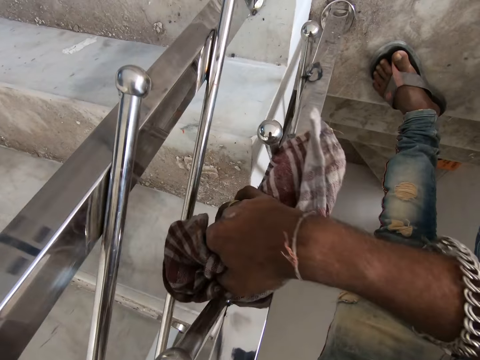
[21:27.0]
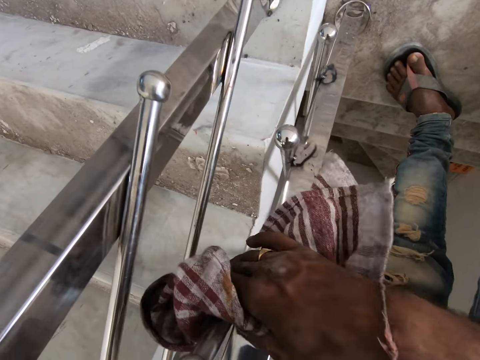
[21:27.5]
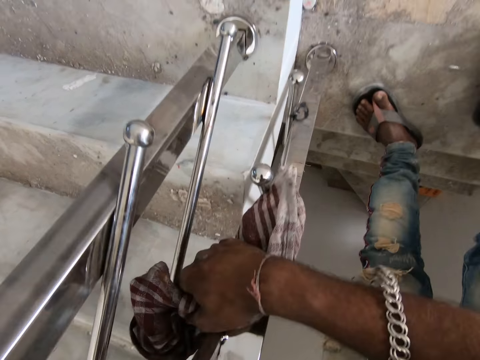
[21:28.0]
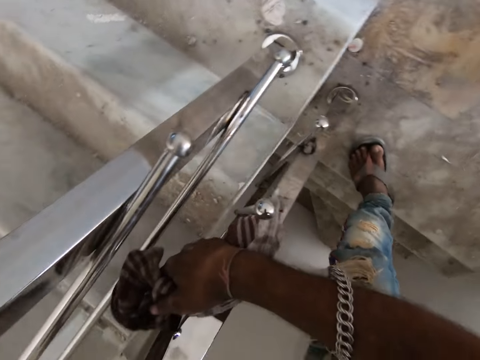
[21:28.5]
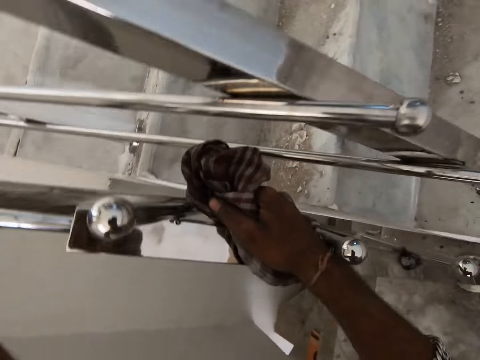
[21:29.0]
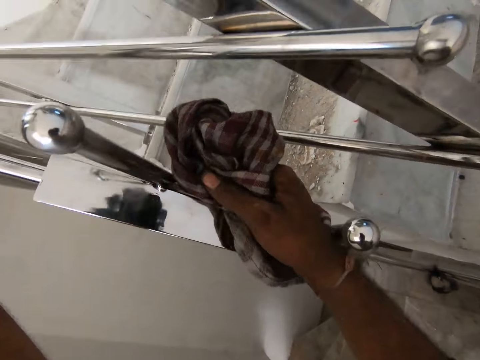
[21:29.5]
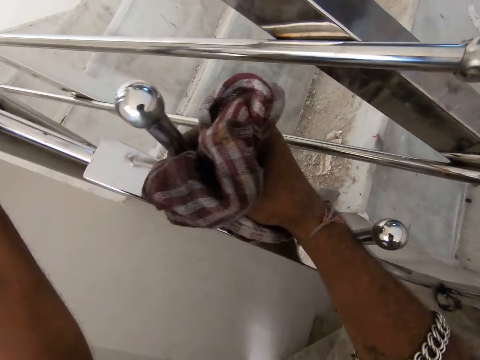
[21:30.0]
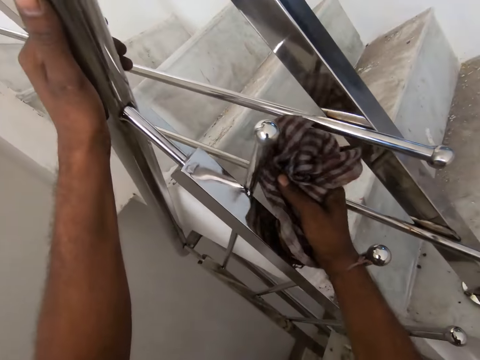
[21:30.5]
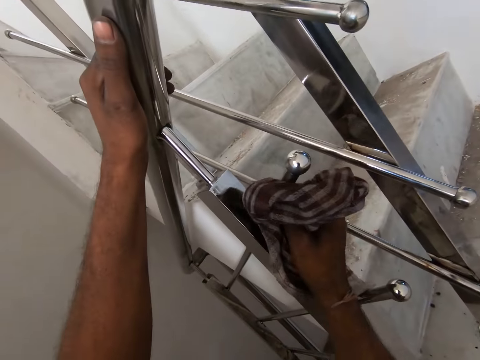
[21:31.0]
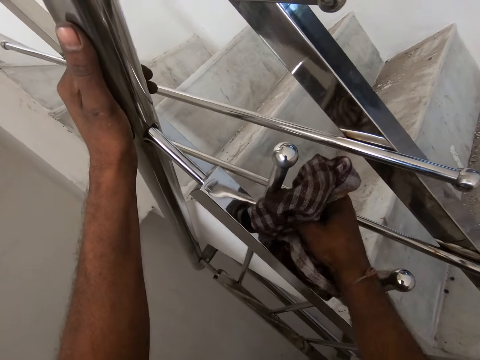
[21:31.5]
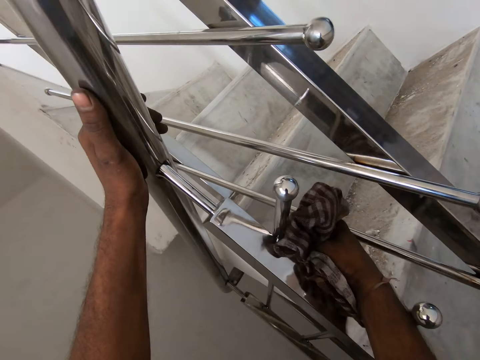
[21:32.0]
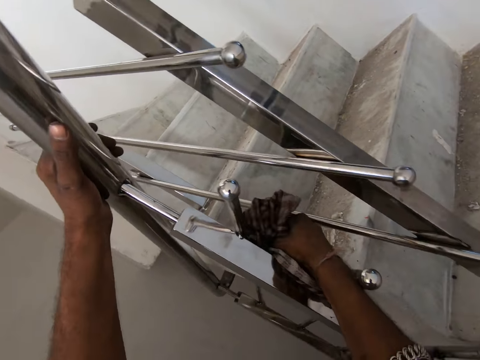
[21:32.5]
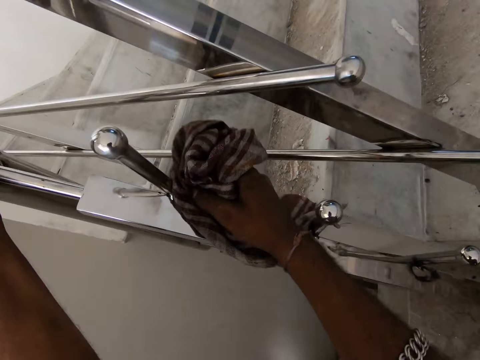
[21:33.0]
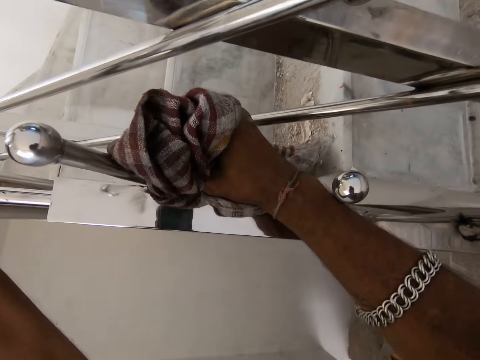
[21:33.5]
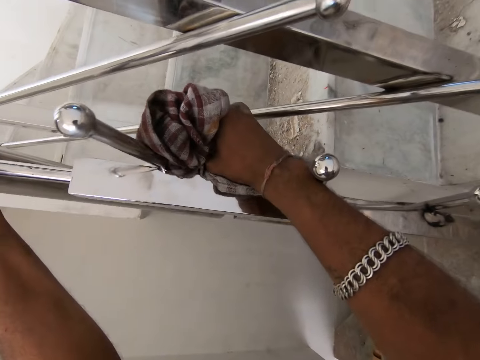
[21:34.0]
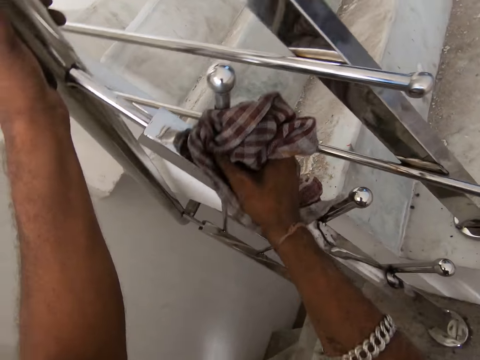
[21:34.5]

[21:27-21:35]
The camera wearer moves the legs. They wipe the metal rod.

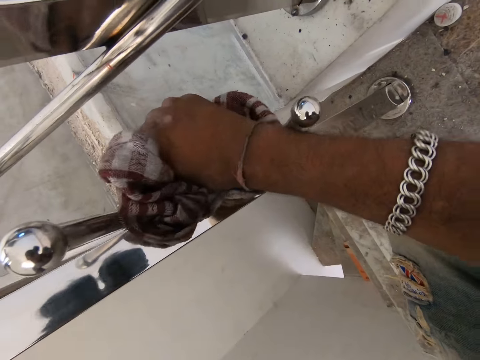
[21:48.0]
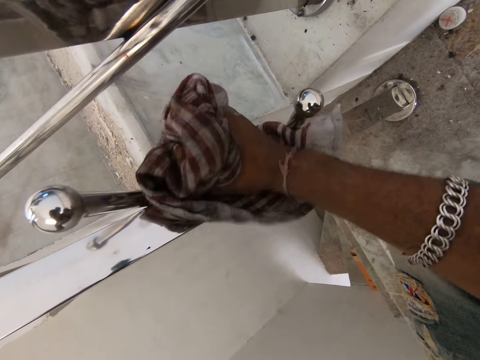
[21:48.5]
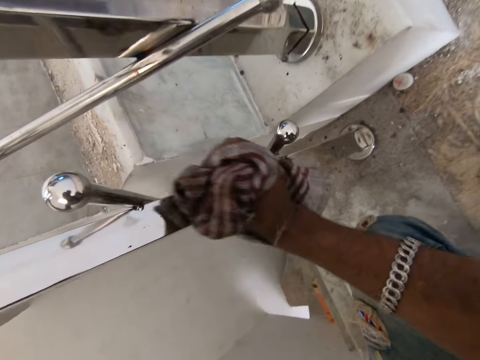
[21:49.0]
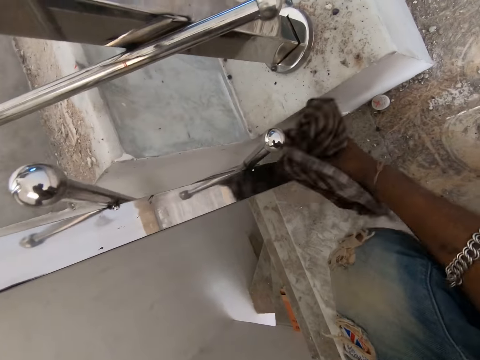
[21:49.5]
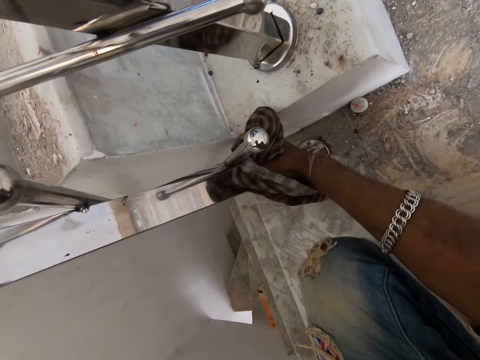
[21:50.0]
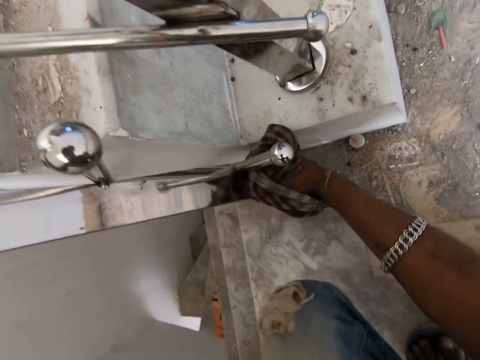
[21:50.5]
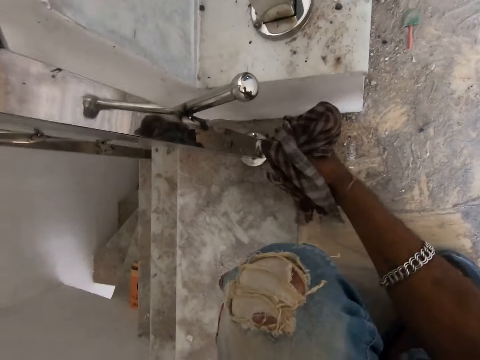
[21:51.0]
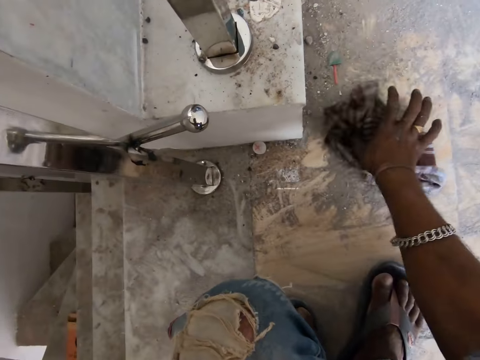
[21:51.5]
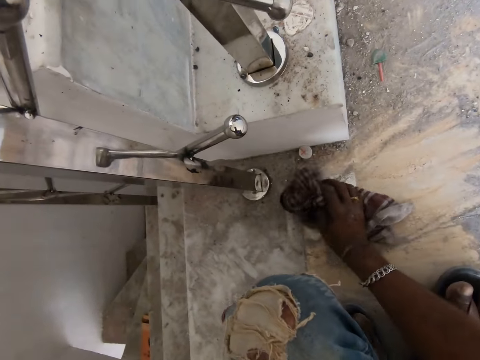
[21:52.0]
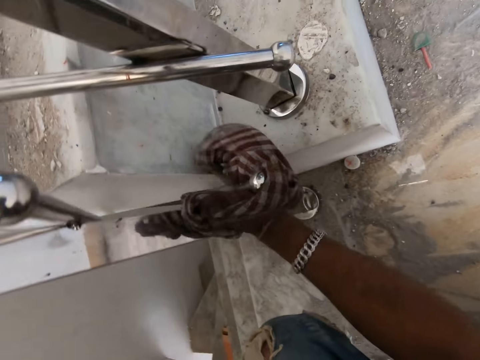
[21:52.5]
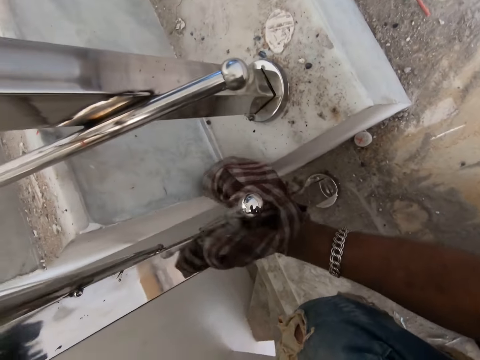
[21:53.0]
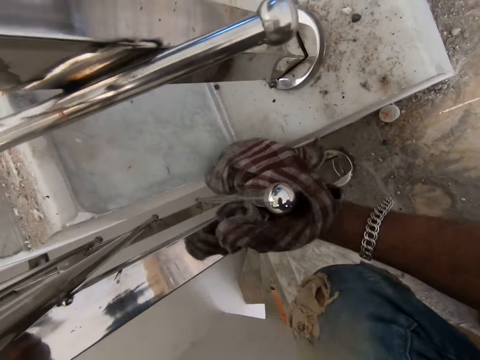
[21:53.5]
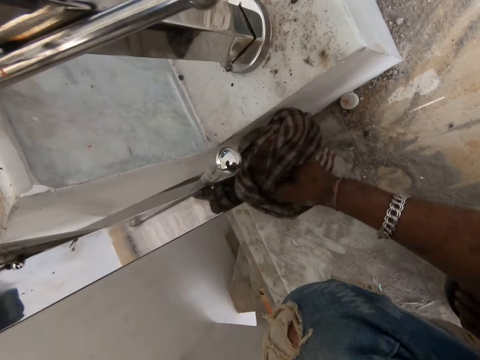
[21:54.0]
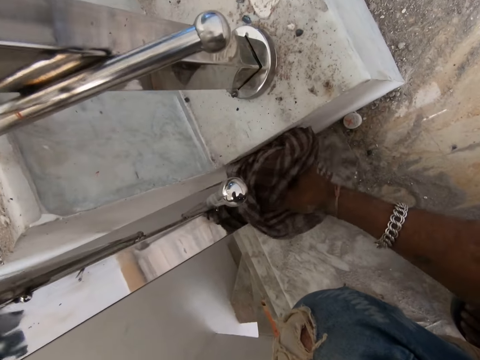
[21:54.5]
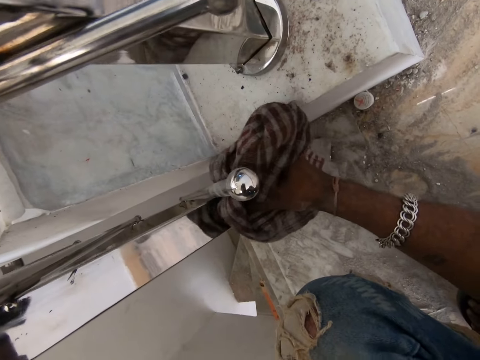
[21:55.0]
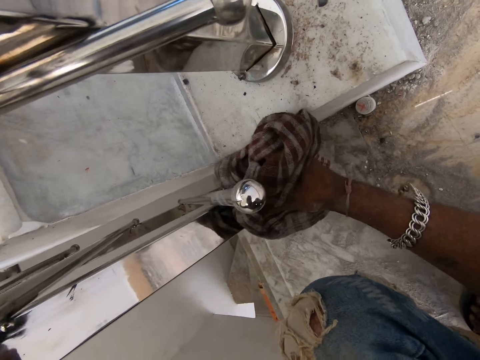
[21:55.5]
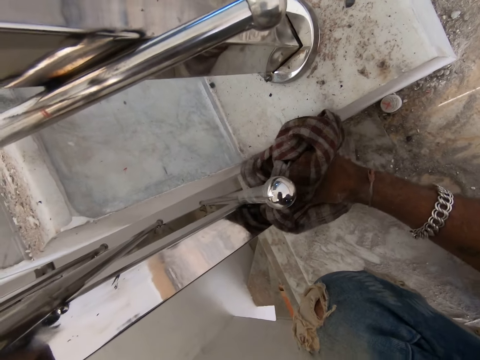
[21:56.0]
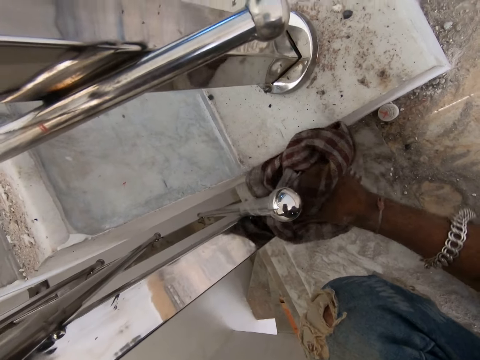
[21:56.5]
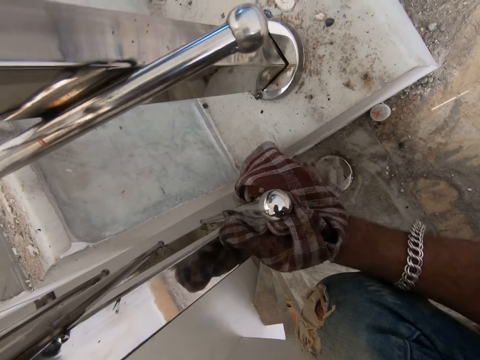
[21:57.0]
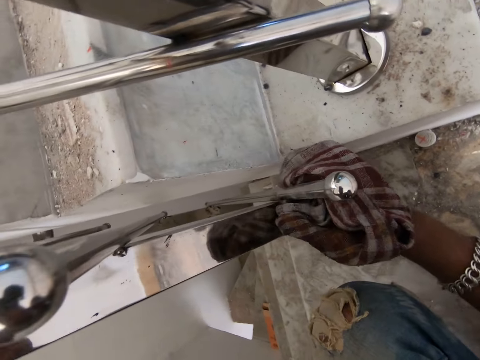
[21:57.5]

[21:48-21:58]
The camera wearer moves the legs. They wipe the floor with the piece of cloth. They wipe the metal rod with the piece of cloth.

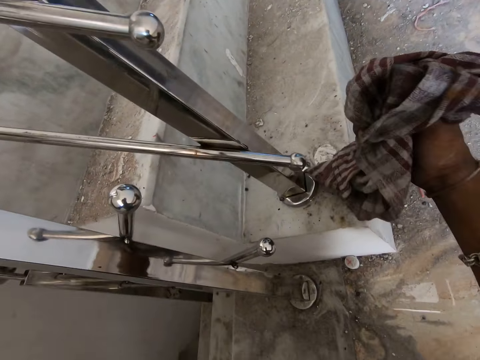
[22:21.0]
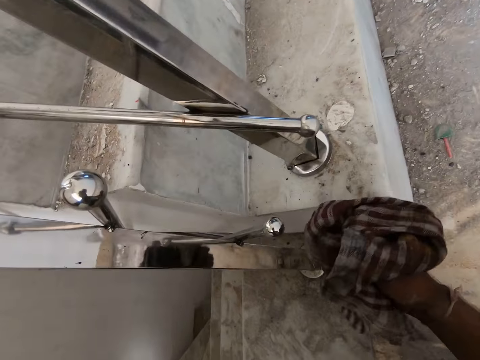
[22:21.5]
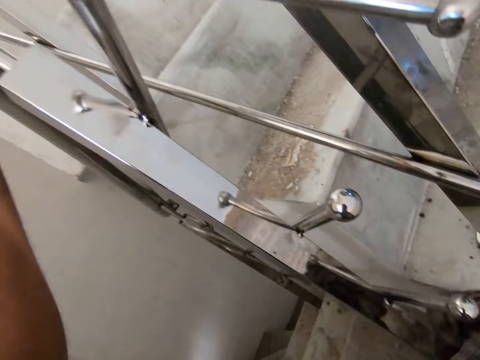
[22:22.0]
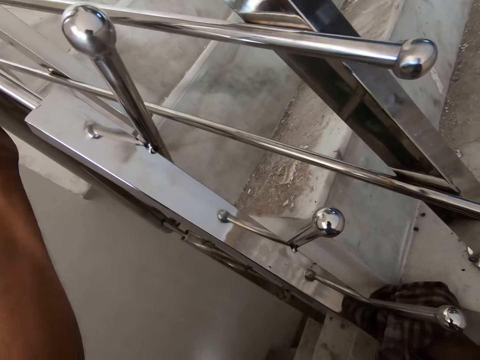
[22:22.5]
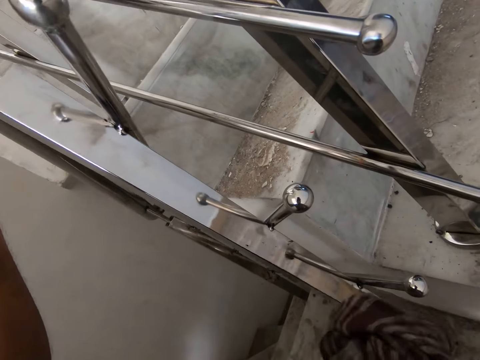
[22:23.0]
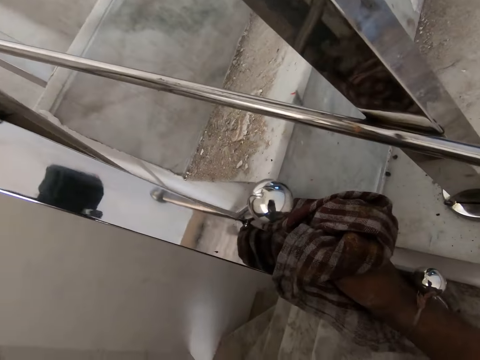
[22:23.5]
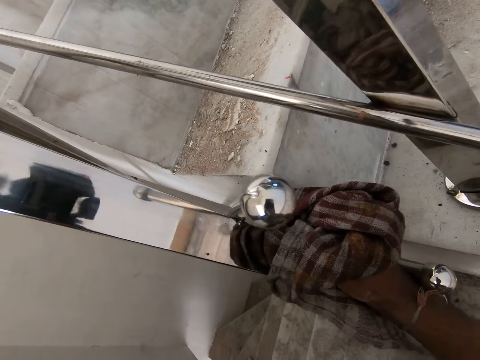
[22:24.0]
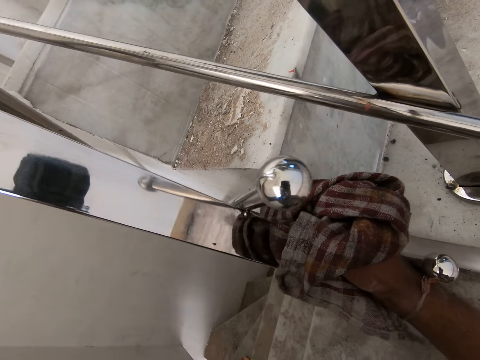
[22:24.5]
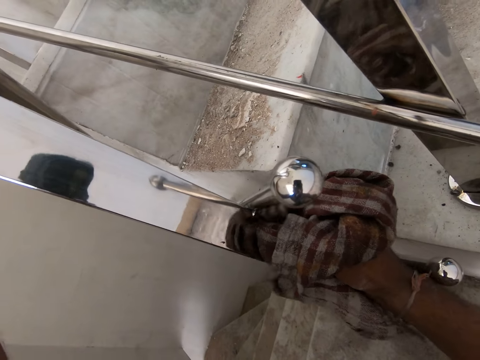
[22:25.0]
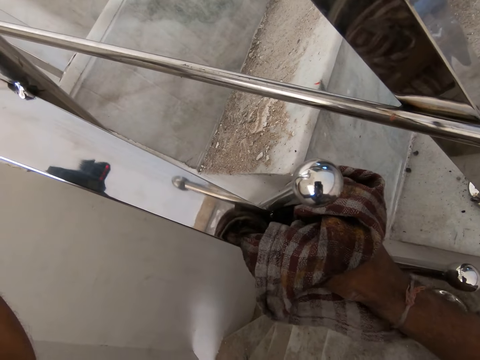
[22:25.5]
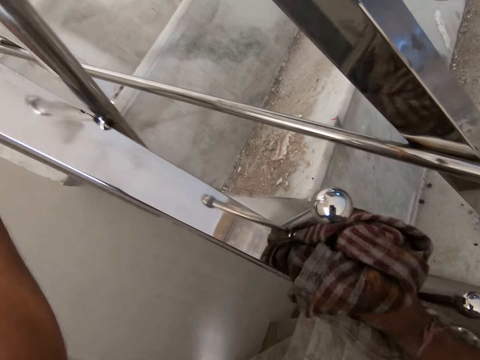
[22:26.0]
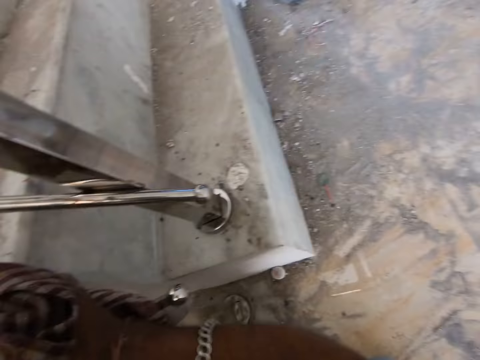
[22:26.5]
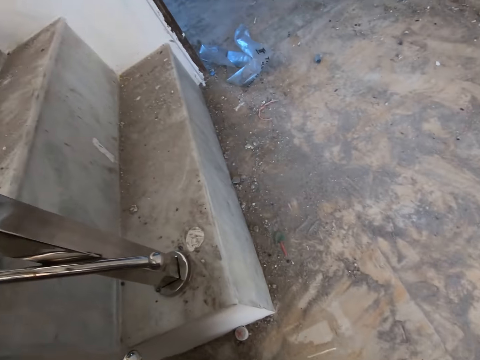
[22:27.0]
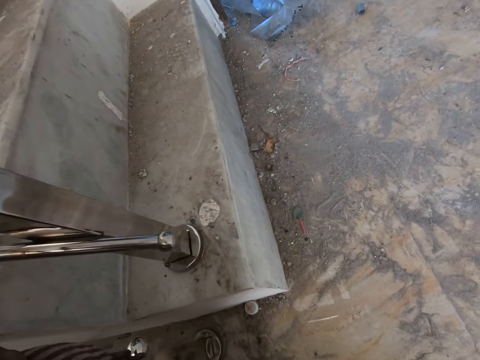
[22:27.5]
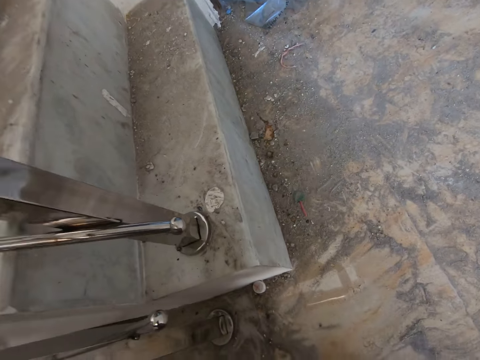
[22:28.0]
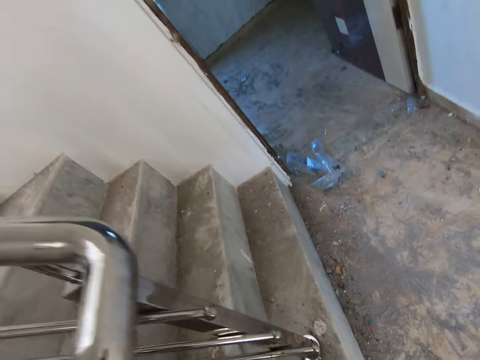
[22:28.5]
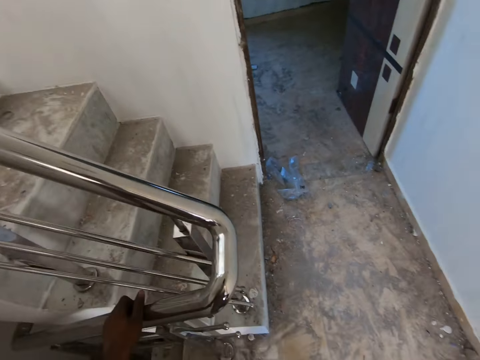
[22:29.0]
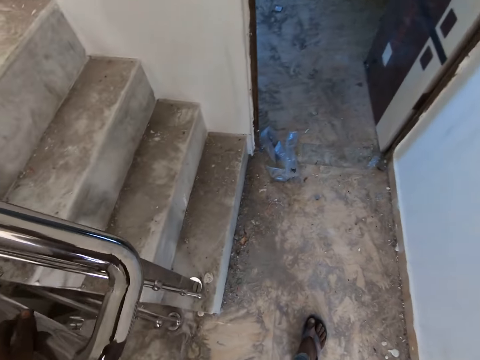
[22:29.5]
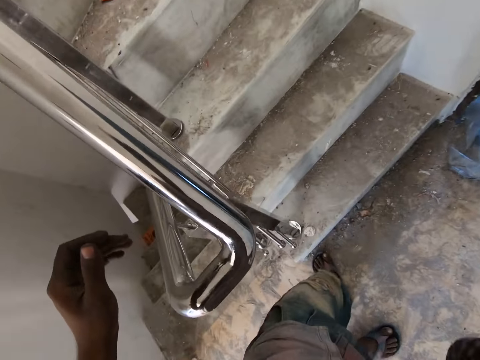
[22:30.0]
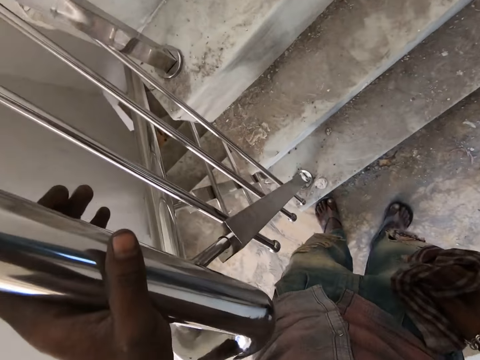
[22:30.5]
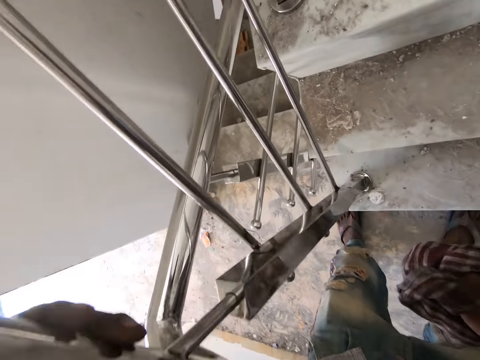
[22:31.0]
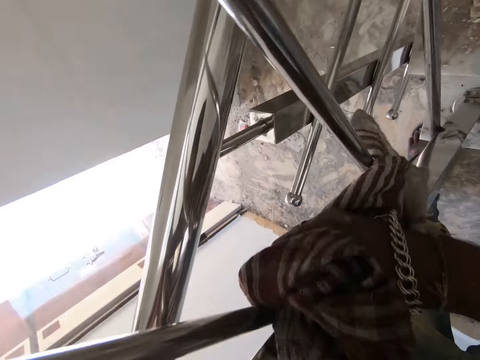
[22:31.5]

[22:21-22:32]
The camera wearer moves the hand. They wipe the metal rod with the piece of cloth. They look around. They stop wiping the stair railings. They throw a spit to the floor. They stand. They move the legs. They touch the metal rod. They wipe the metal rod with the piece of cloth.
